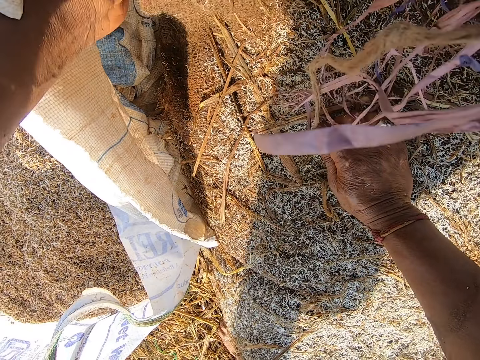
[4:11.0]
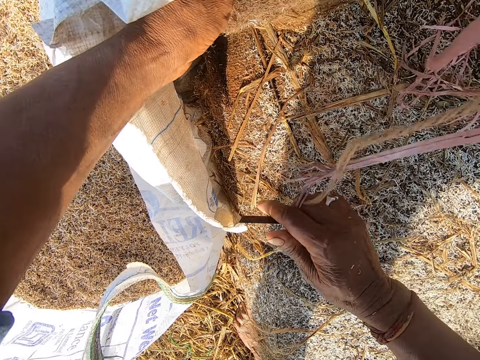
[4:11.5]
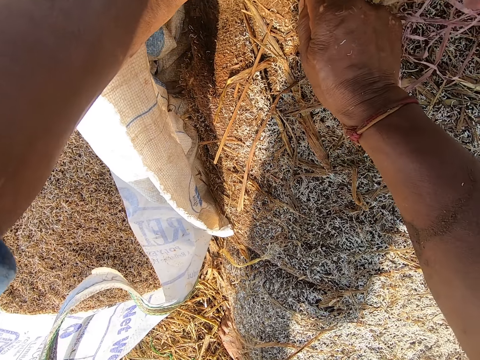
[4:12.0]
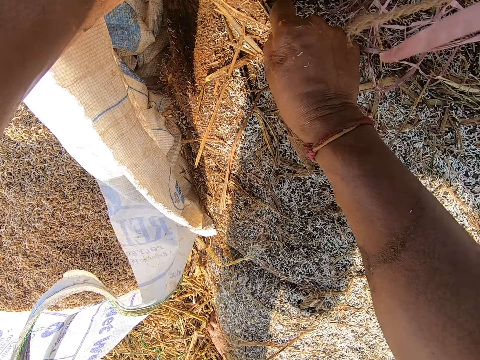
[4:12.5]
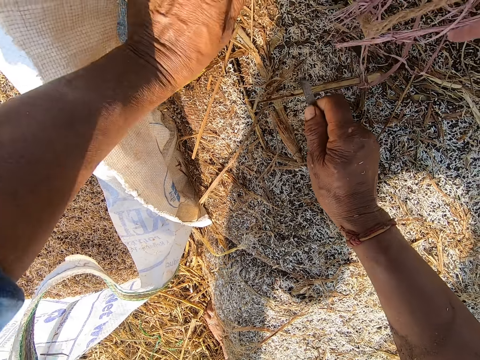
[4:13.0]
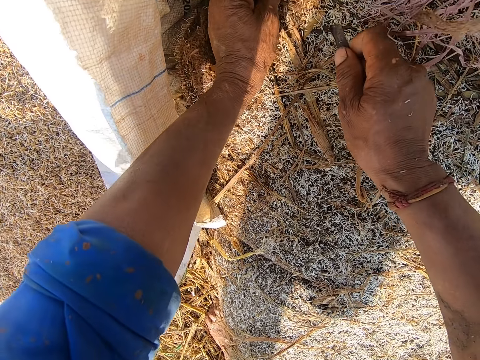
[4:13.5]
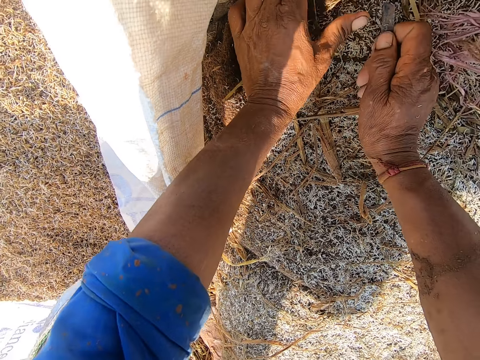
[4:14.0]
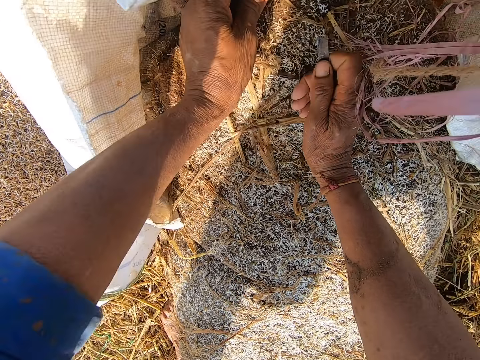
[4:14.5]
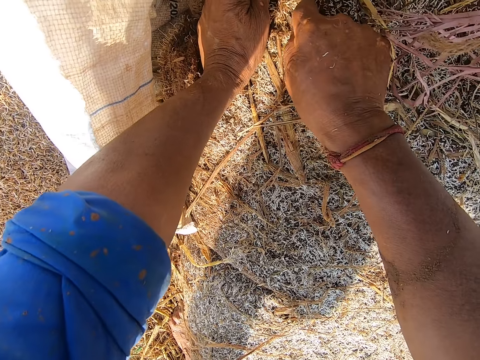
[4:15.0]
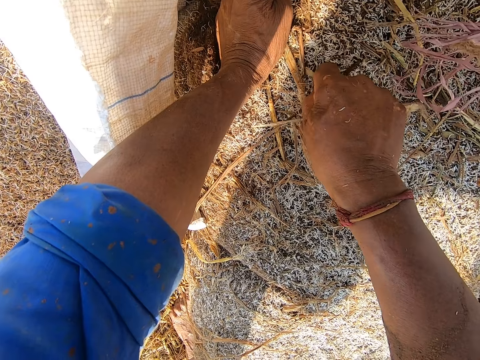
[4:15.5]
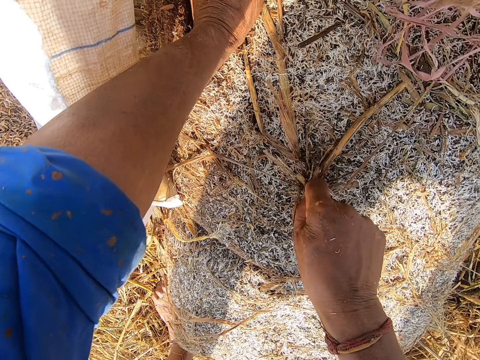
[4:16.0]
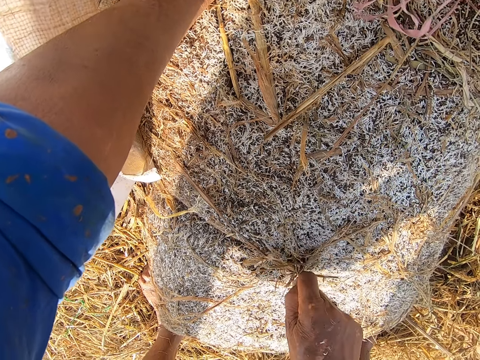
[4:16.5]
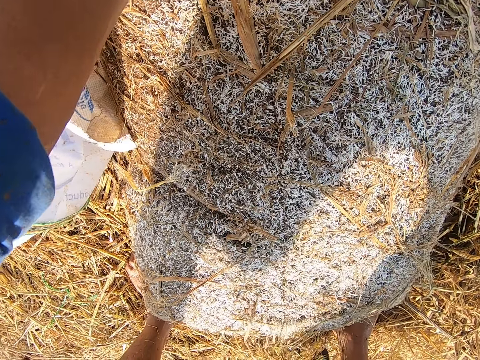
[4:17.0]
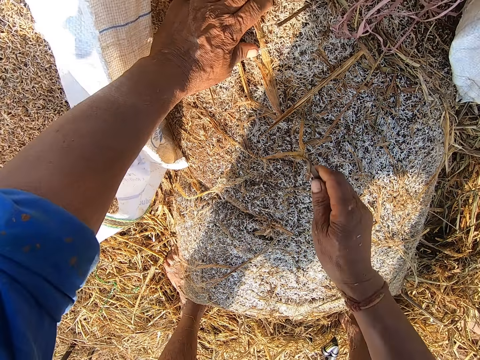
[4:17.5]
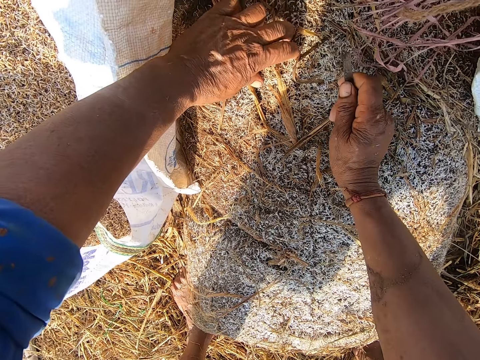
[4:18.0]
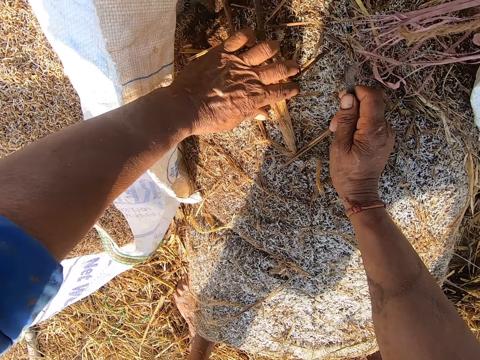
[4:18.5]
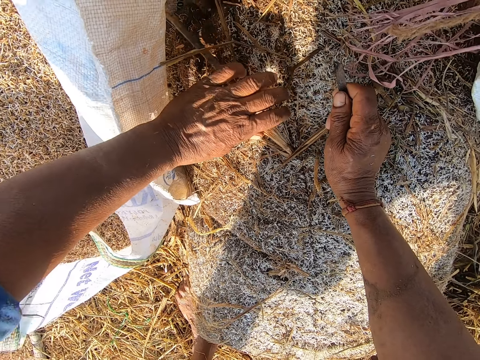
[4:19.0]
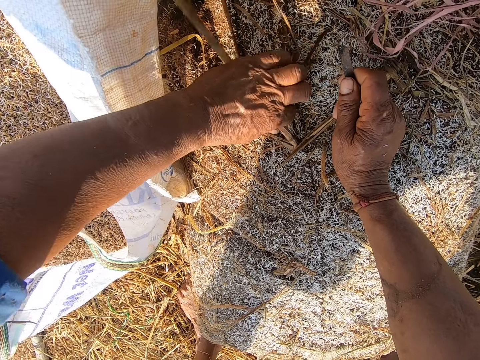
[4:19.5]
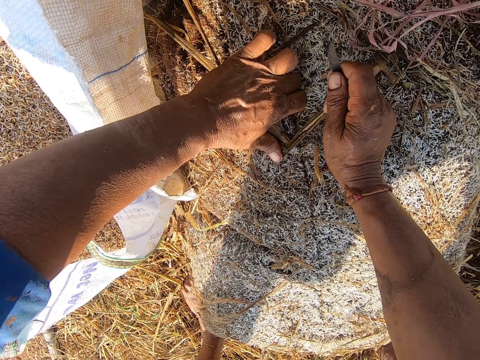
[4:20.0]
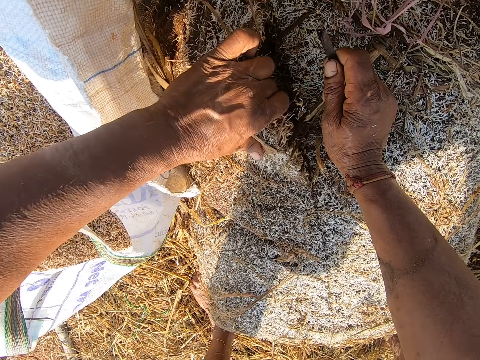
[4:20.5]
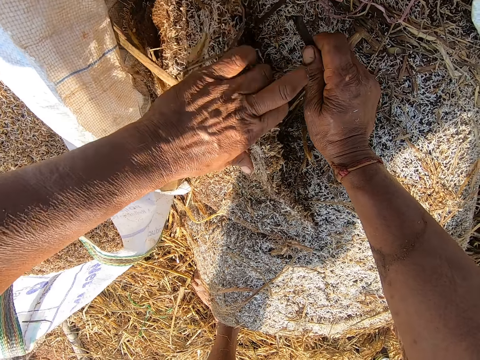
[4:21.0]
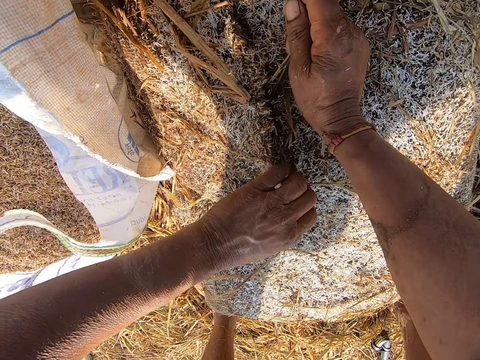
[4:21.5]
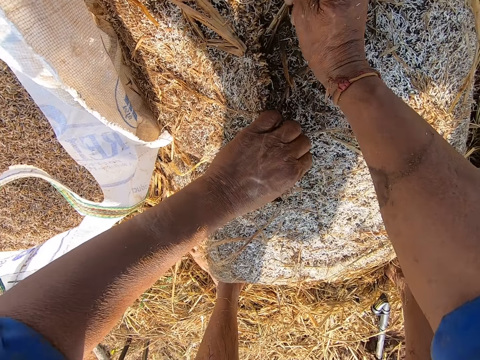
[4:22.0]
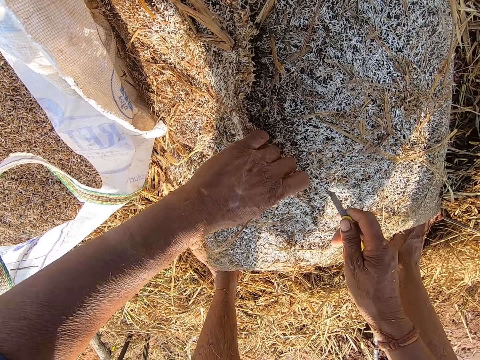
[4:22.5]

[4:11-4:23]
The camera wearer cuts the sack with the blade in his right hand. A woman converses with a man, another man and the camera wearer.

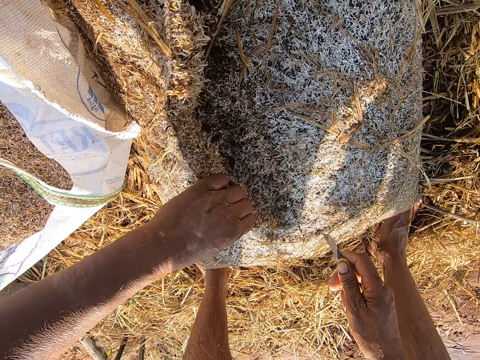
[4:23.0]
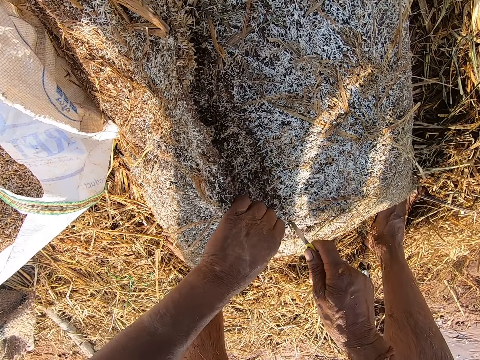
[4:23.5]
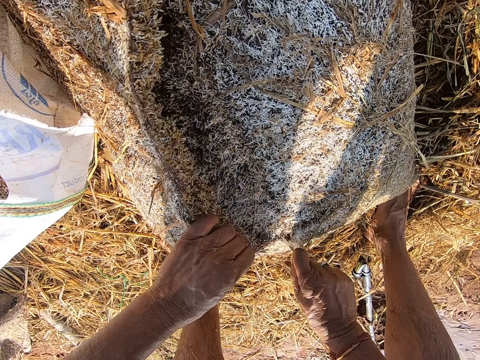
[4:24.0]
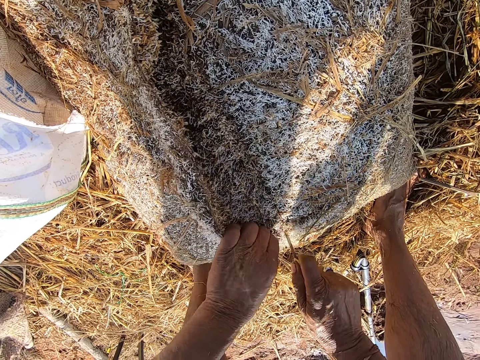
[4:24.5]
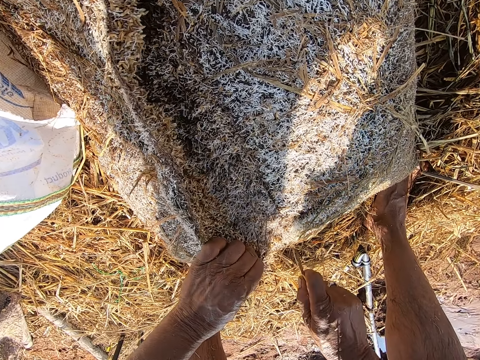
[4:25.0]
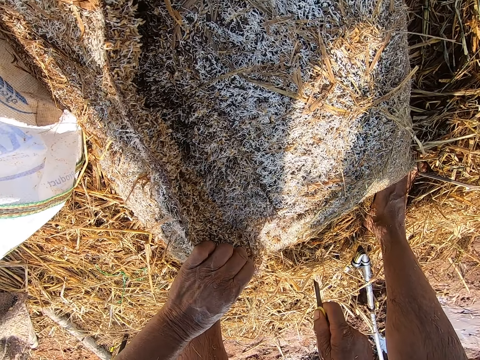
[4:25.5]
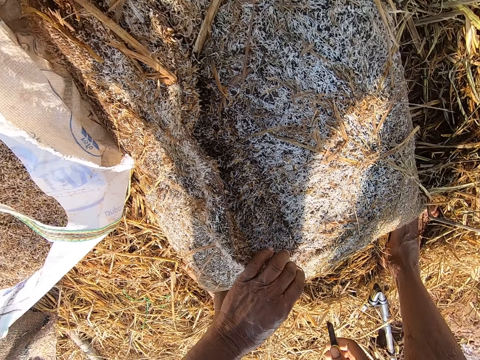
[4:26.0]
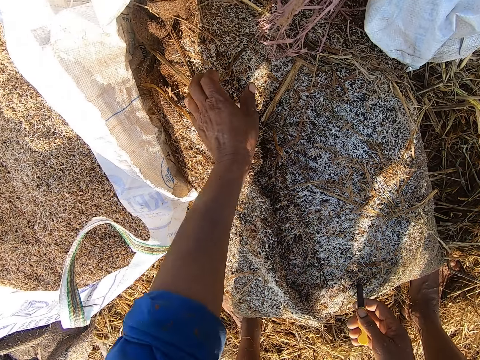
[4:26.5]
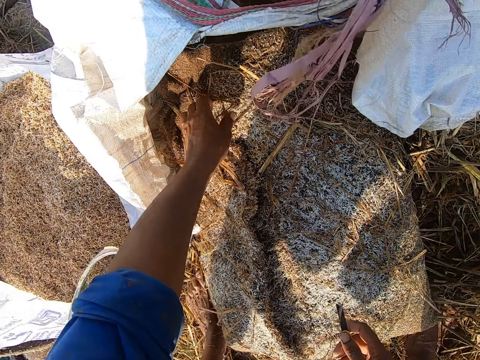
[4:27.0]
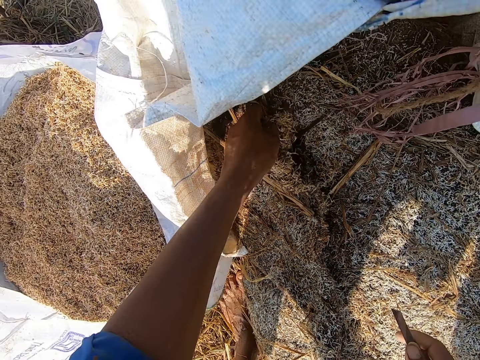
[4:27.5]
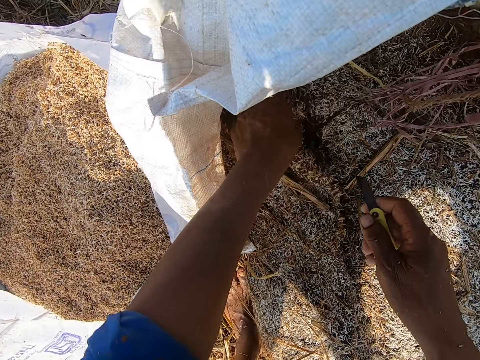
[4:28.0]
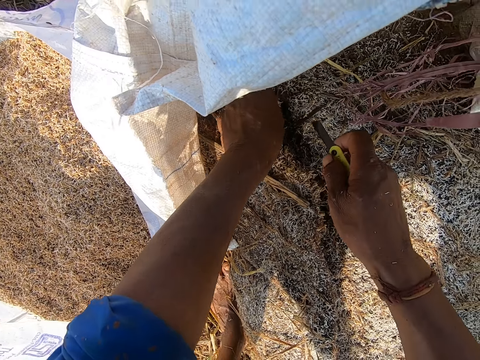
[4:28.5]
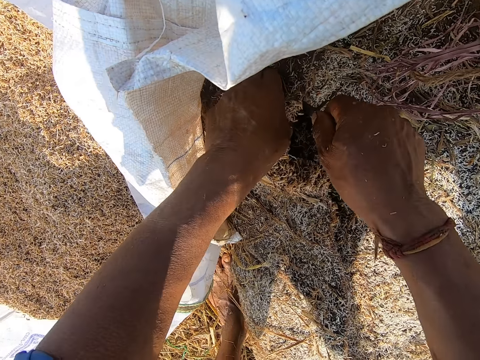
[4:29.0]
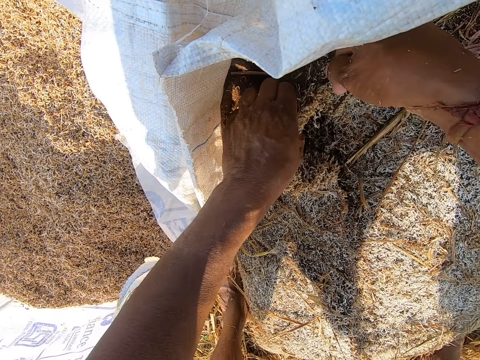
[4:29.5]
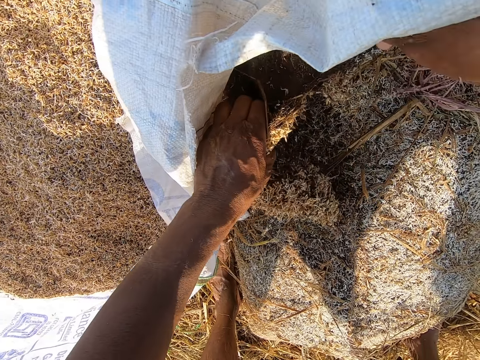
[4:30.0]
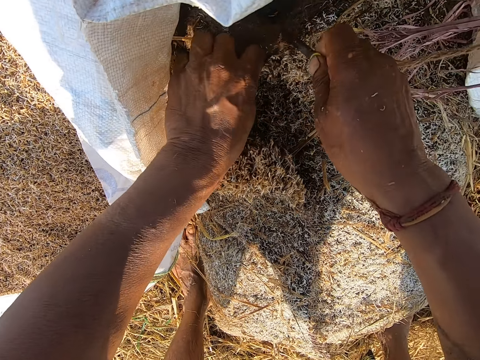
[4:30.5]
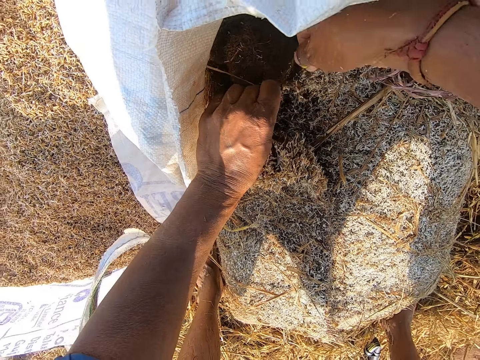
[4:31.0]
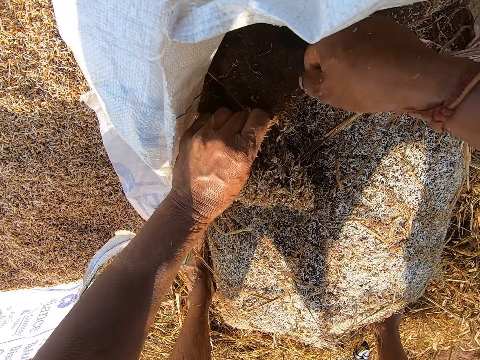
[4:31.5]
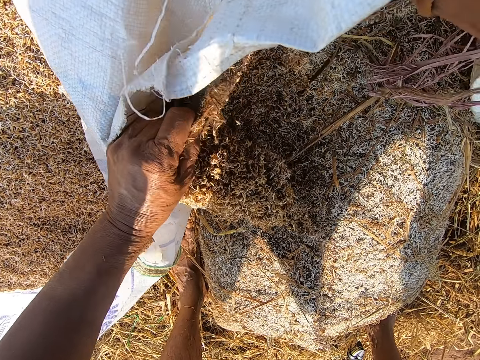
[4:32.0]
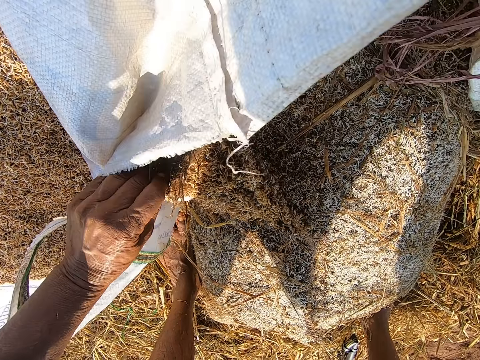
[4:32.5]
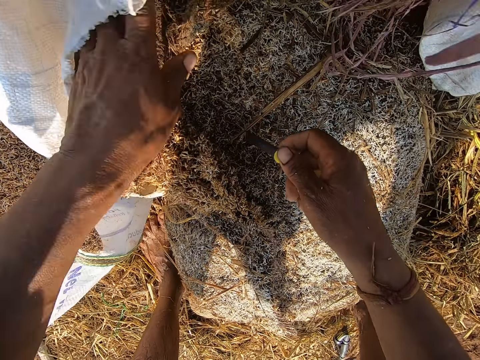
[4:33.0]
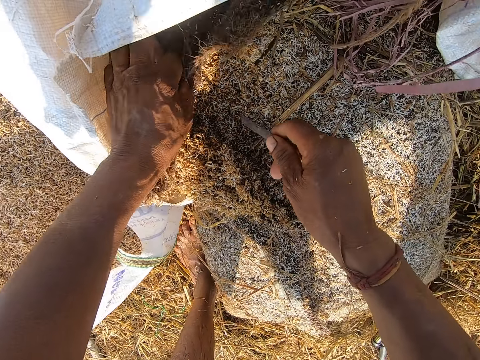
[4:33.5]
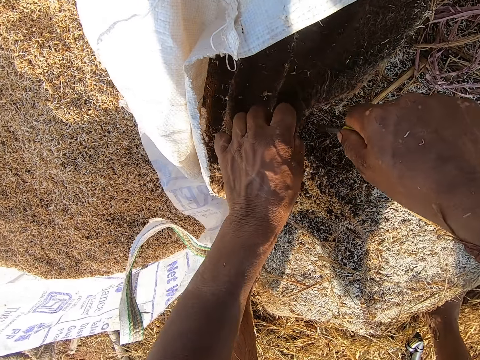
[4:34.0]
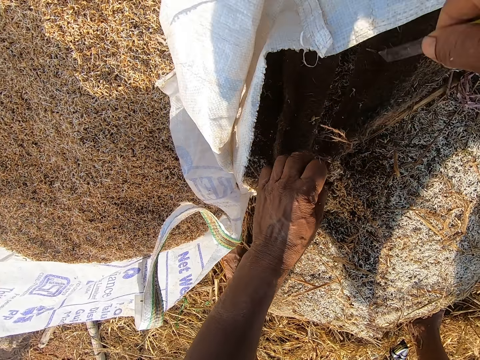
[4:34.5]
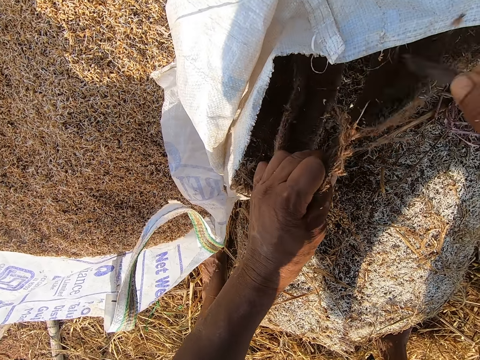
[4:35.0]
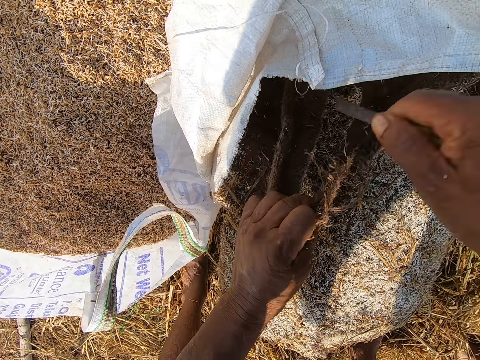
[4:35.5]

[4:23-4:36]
The camera wearer cuts the sack with something.

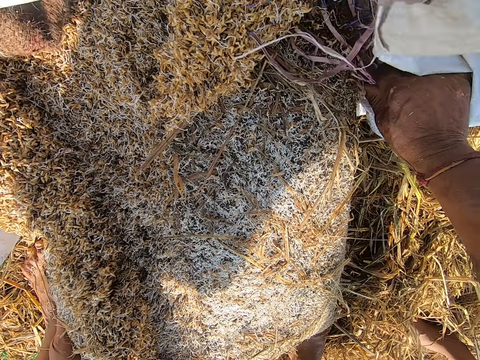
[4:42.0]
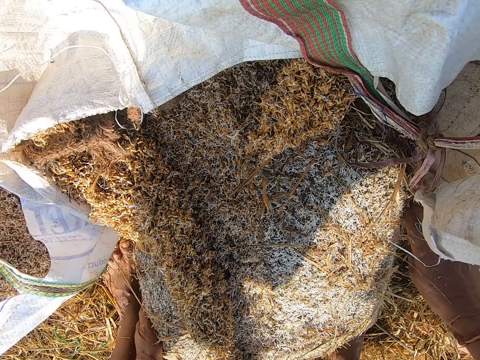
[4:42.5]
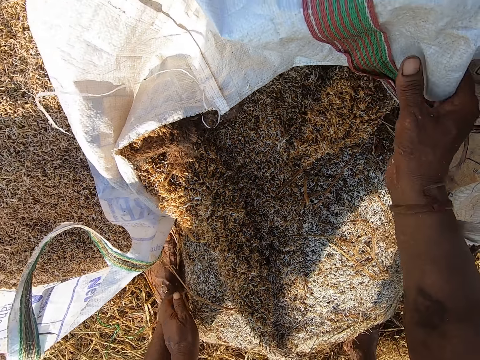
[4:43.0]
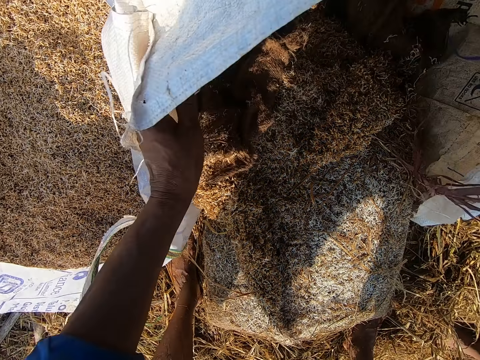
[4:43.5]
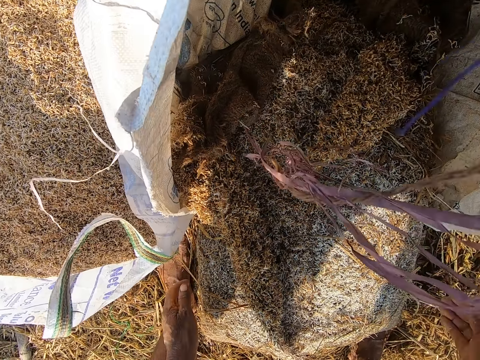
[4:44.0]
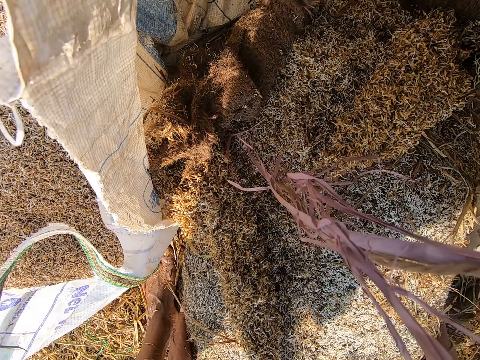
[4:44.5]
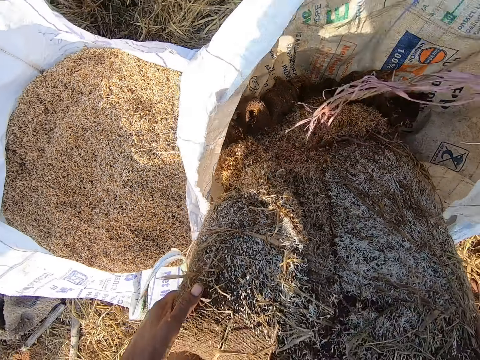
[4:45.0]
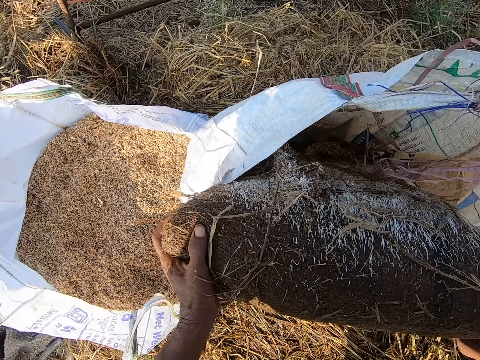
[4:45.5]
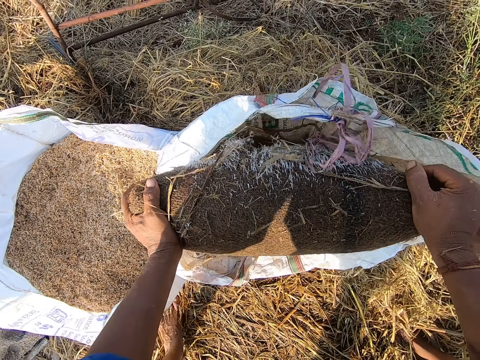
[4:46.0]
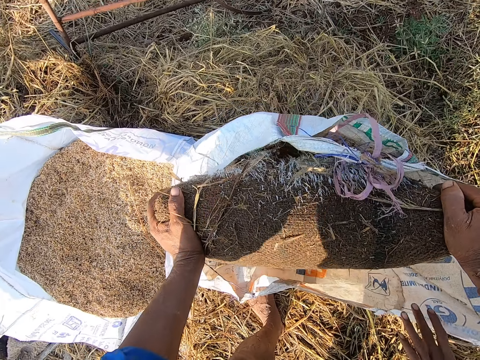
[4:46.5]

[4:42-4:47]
The camera wearer adjusts the bag with his right hand. He adjusts the bag with both hands. He lifts the sack with both hands. The man adjusts the sack bag with his hands.
